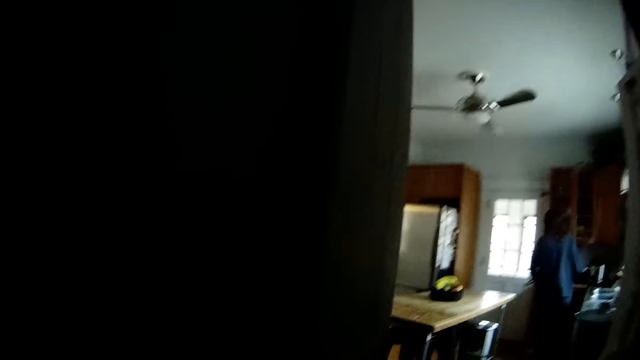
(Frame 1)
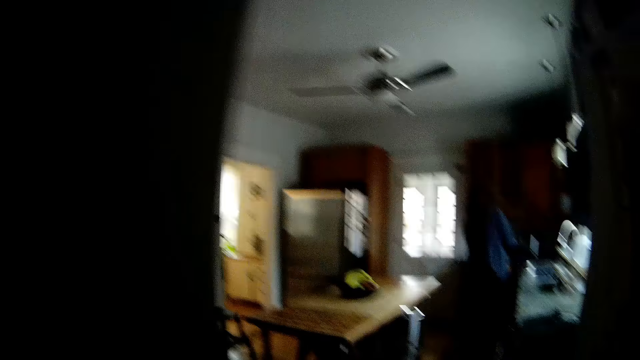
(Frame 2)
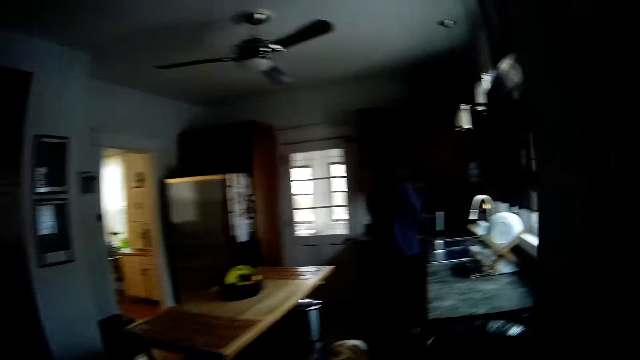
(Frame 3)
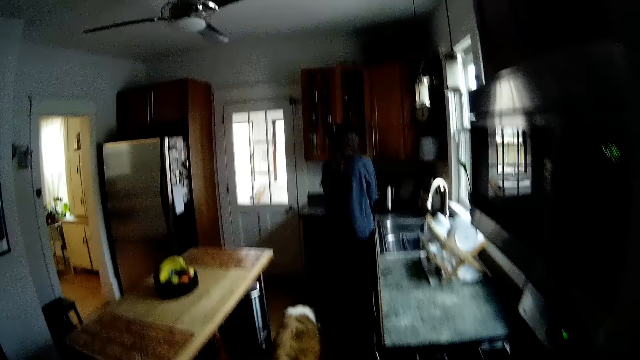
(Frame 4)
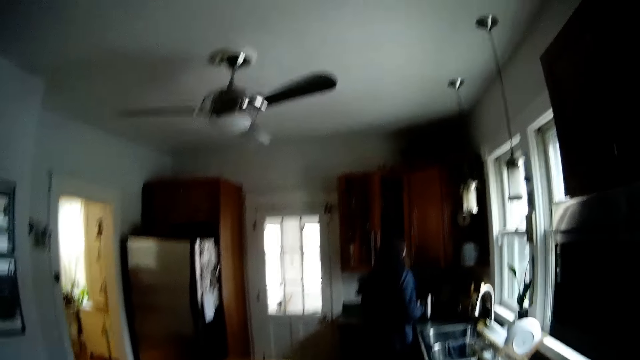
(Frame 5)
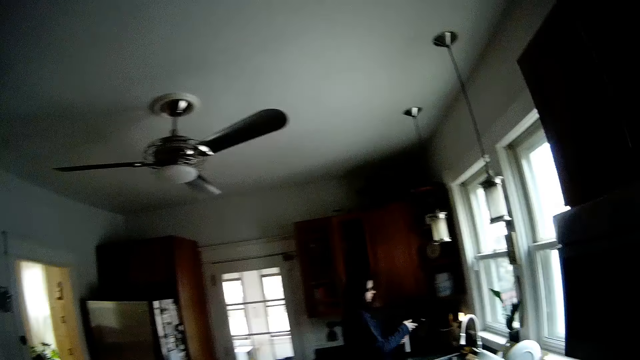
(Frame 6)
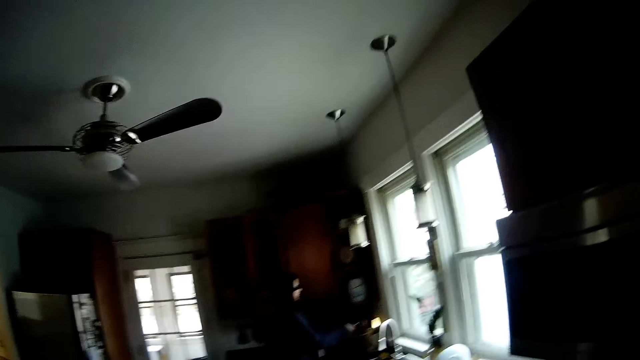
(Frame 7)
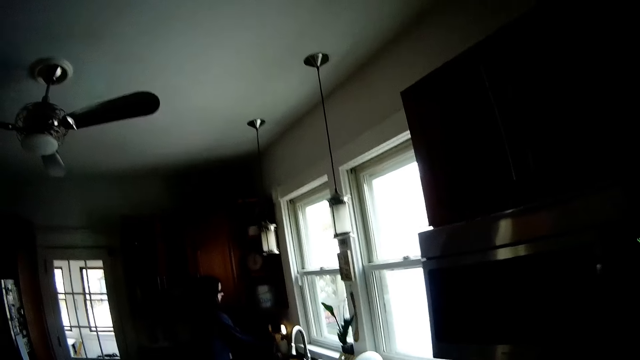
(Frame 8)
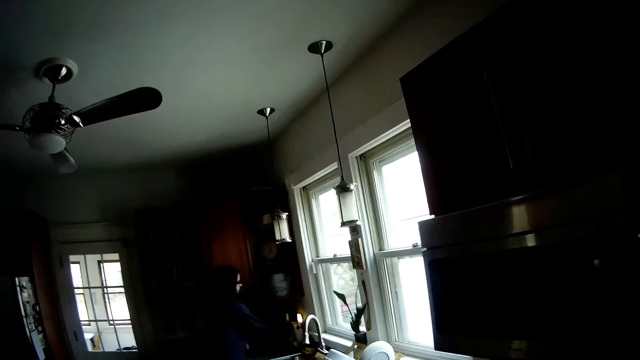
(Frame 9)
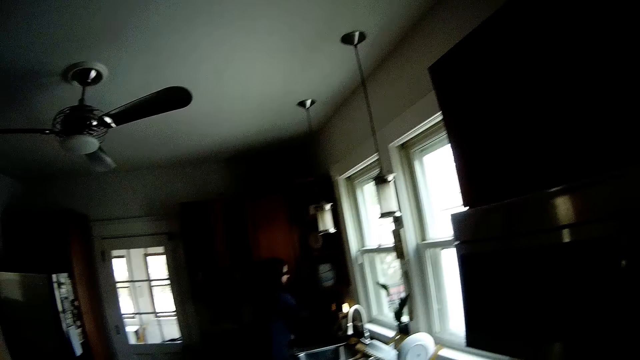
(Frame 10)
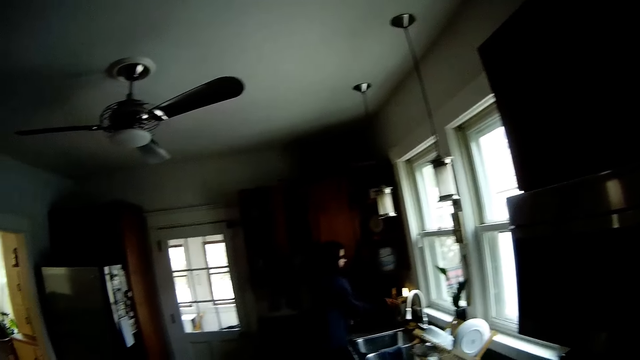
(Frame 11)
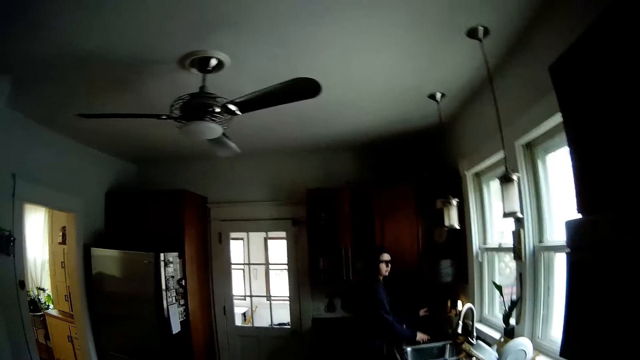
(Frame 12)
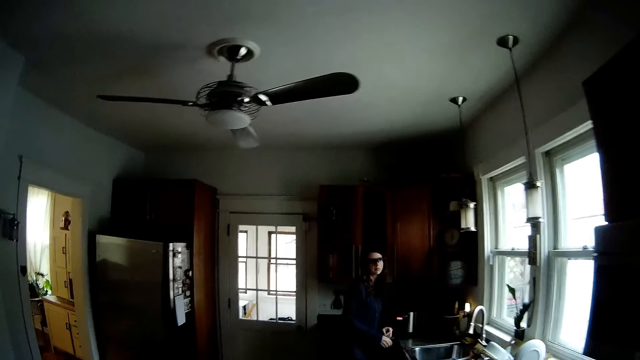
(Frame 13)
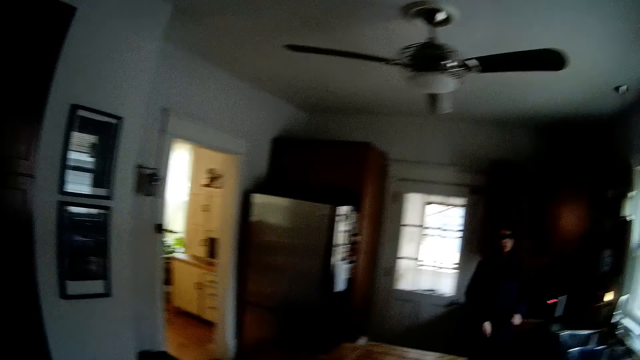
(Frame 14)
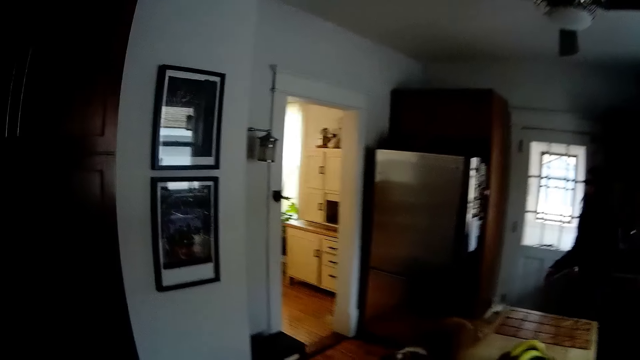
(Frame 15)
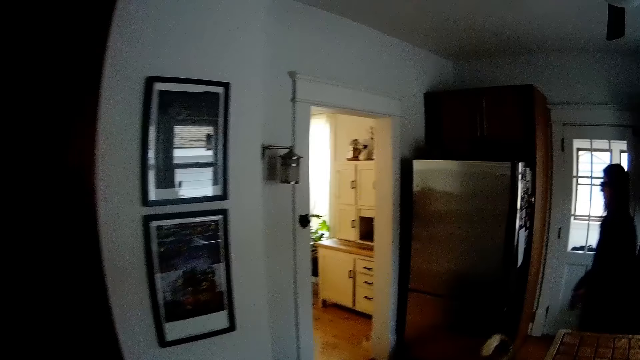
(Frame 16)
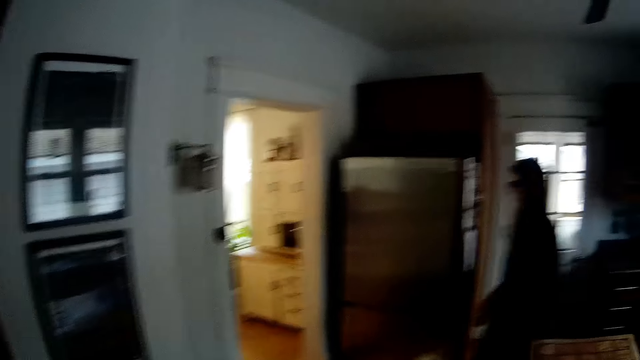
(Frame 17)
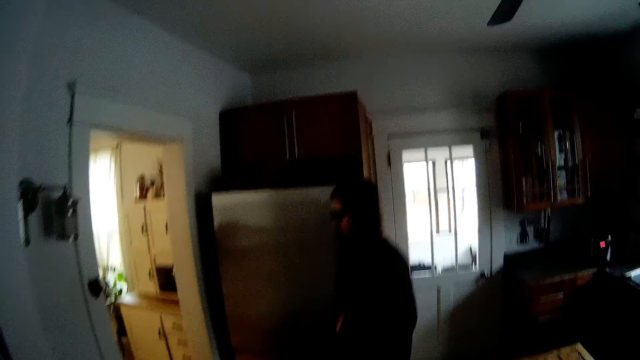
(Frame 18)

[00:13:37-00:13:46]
The camera wearer exits the basement. They walk around the kitchen.

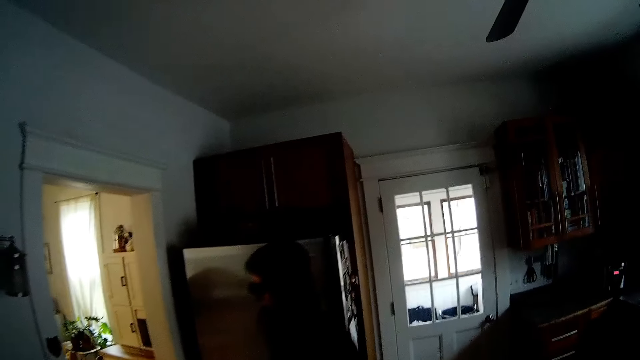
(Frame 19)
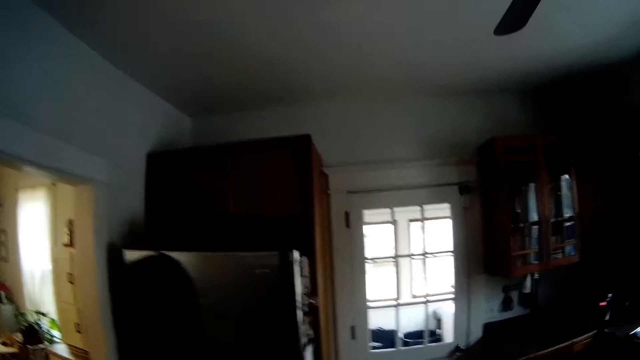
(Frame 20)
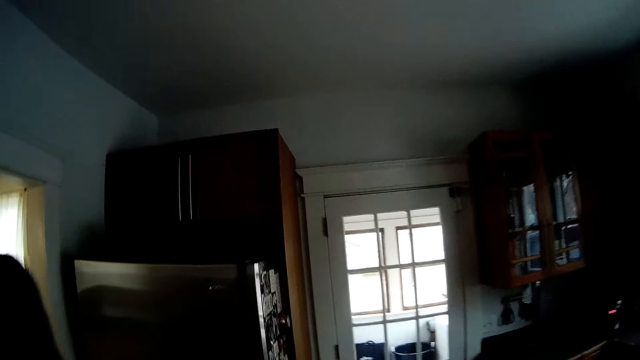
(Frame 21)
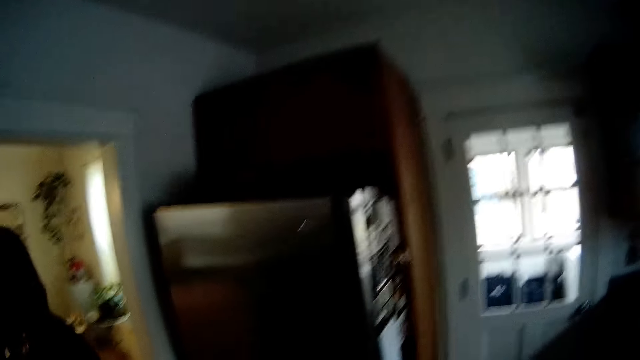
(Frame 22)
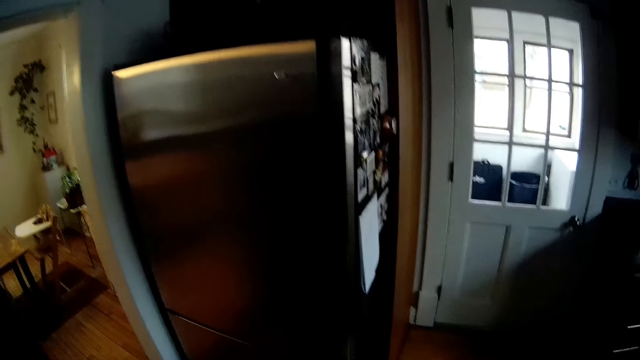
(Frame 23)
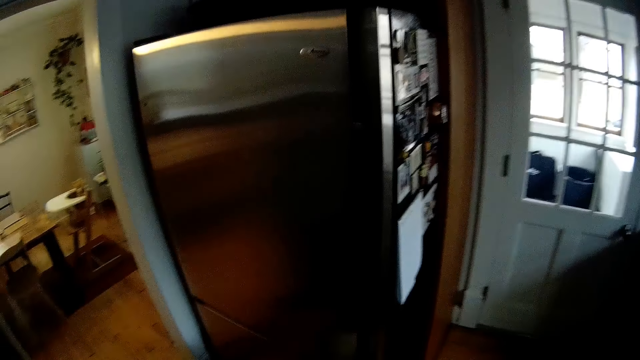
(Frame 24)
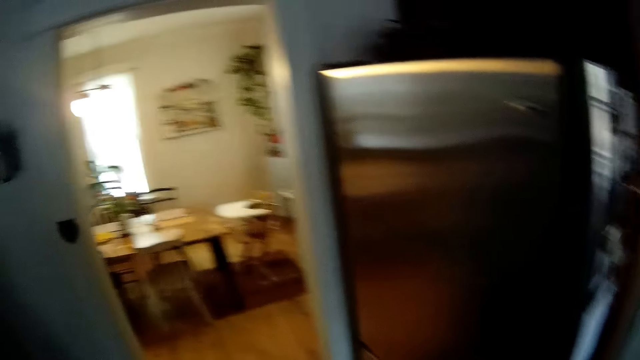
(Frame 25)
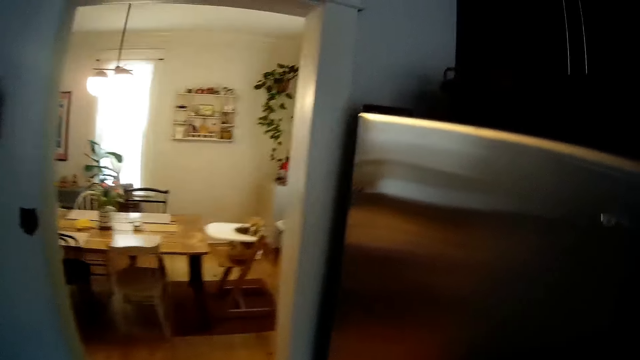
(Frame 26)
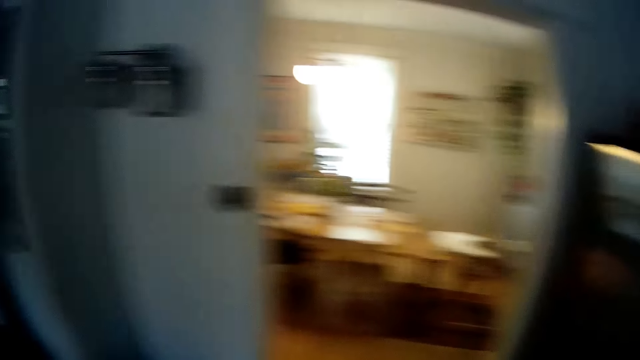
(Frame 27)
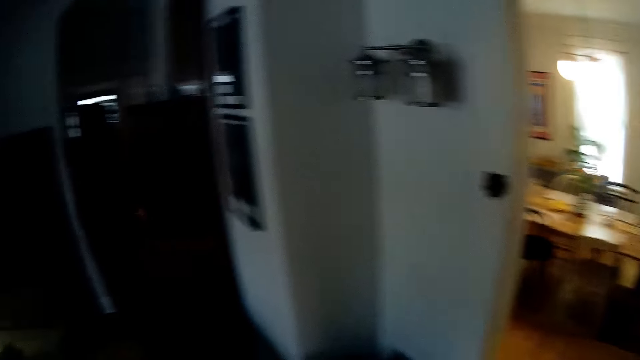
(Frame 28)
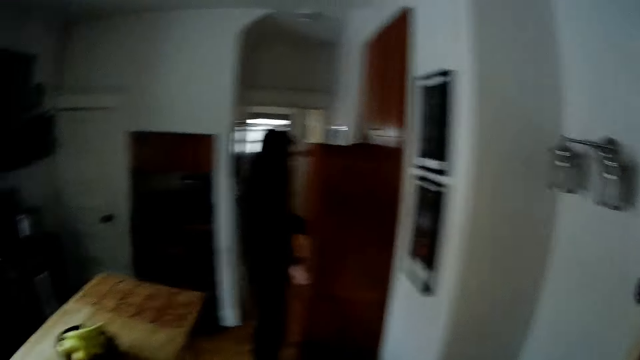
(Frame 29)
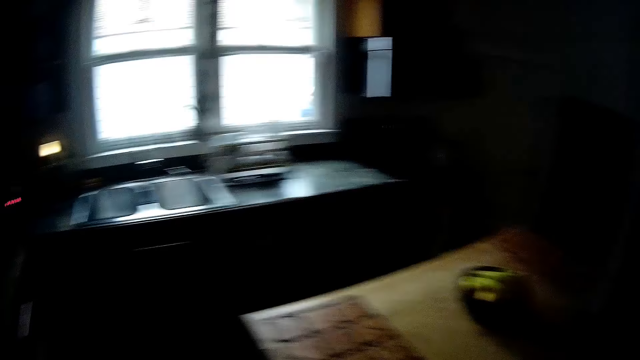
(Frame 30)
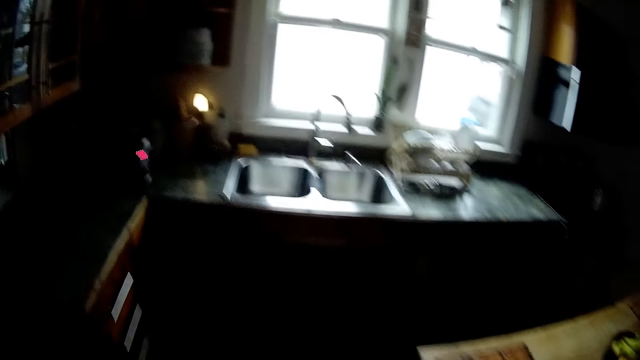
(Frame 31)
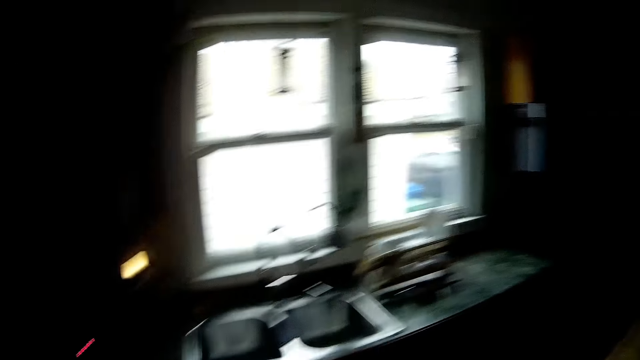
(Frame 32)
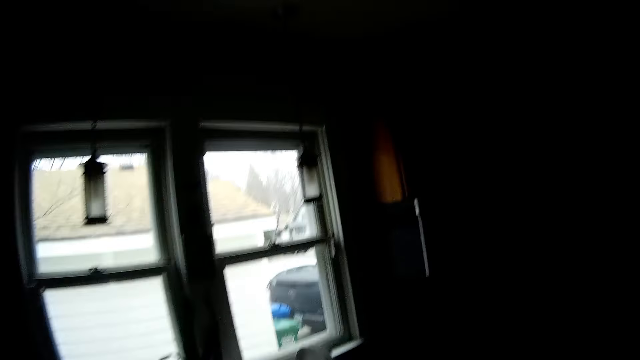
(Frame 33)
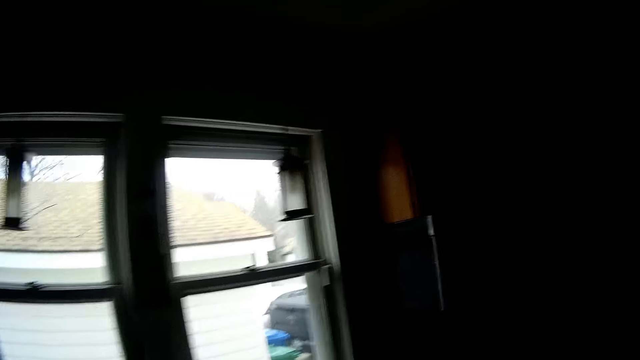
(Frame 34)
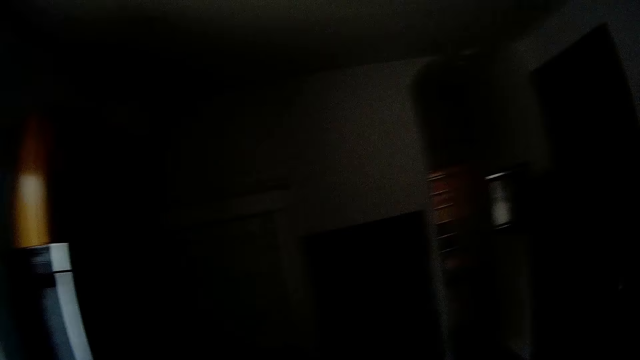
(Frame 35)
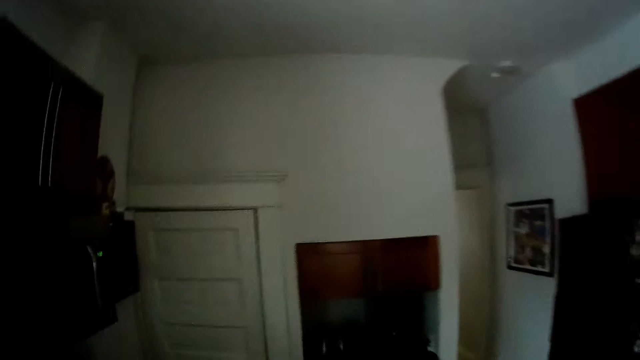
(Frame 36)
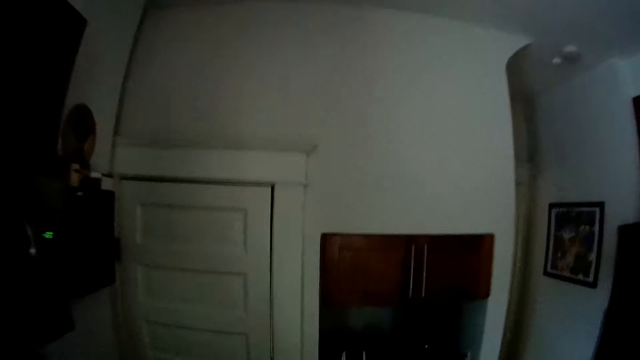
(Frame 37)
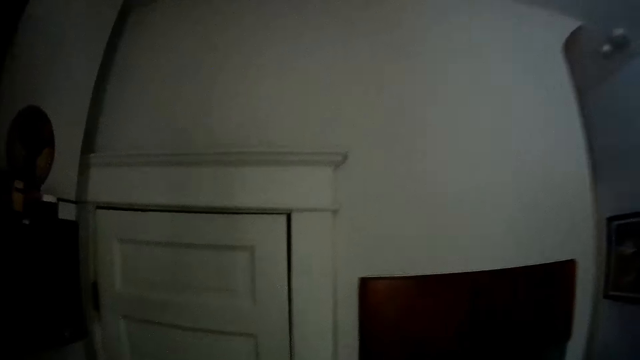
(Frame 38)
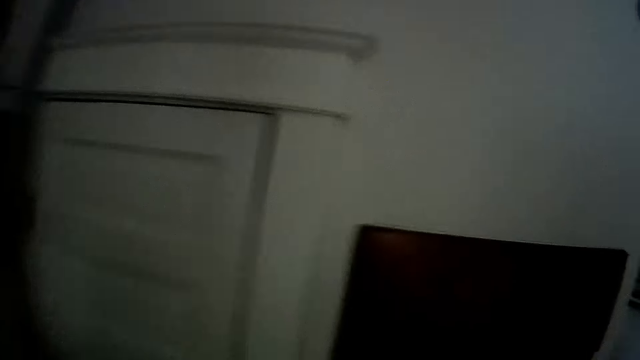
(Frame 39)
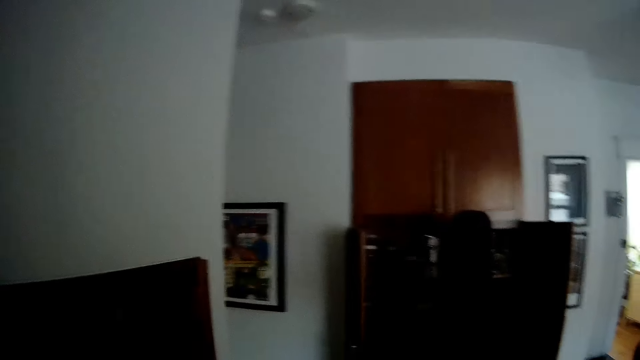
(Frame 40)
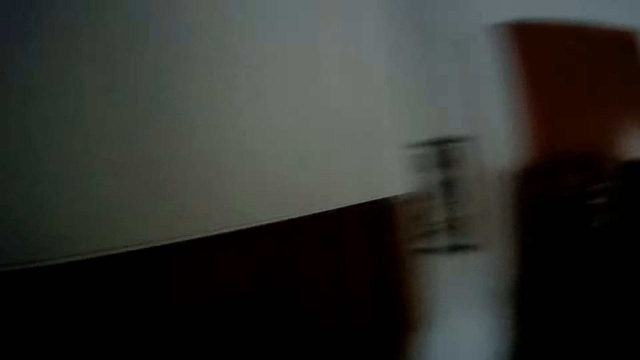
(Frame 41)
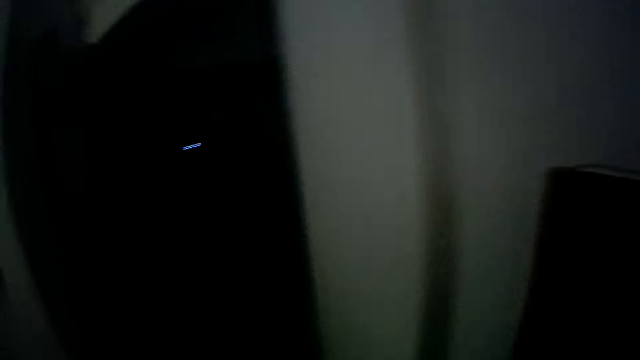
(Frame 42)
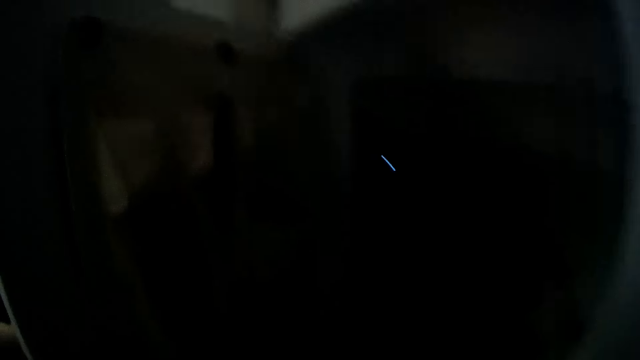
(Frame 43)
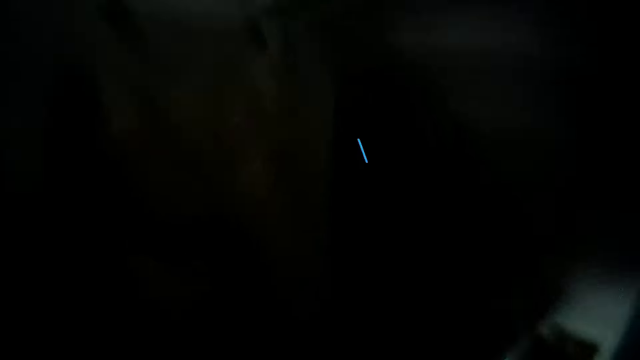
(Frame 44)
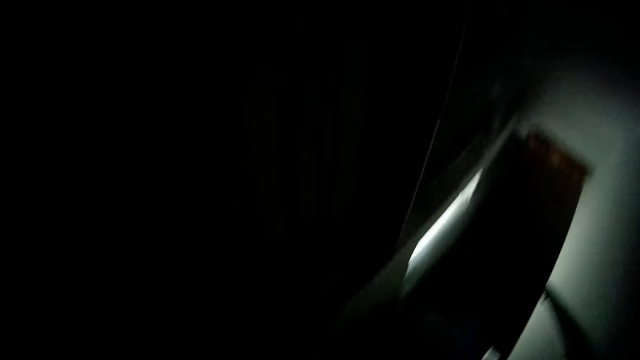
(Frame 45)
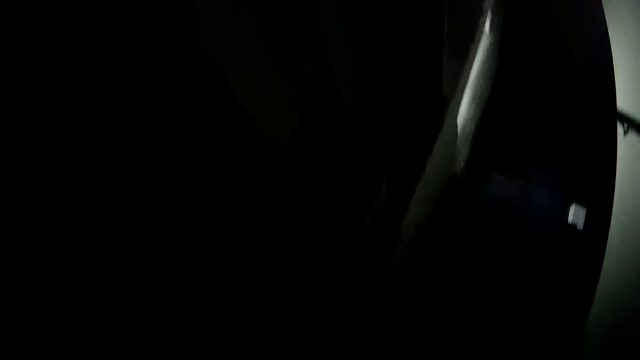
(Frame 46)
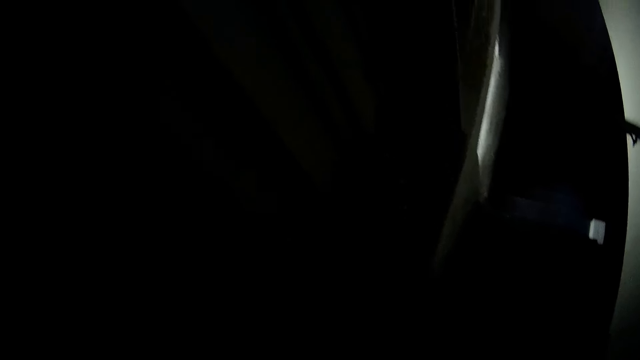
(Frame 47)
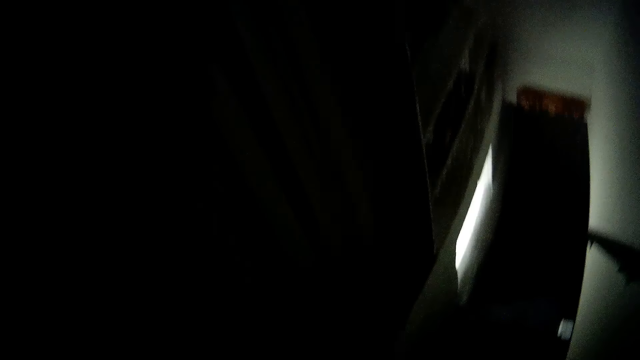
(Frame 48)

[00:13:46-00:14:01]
A lady walks around in the kitchen. The lady interacts with the camera wearer. The camera wearer walks around in the room. The lady closes a wardrobe. The camera wearer walks around in the room. He opens a cupboard with his right hand.
